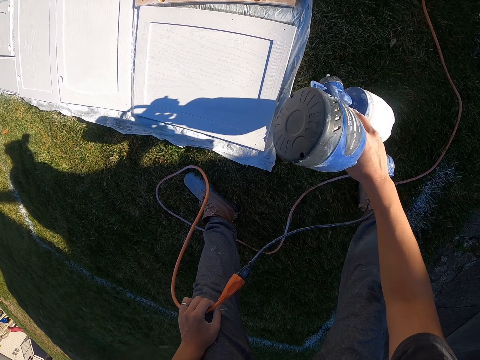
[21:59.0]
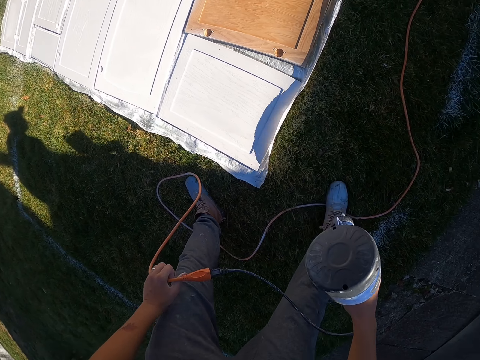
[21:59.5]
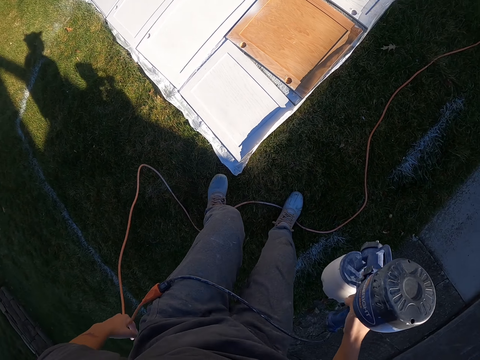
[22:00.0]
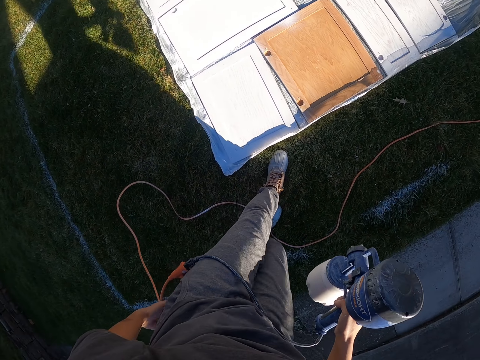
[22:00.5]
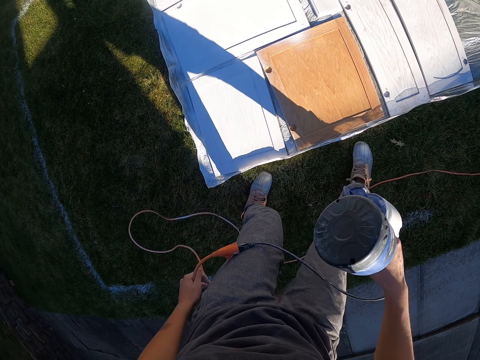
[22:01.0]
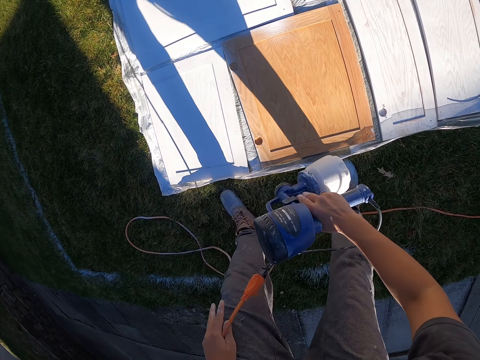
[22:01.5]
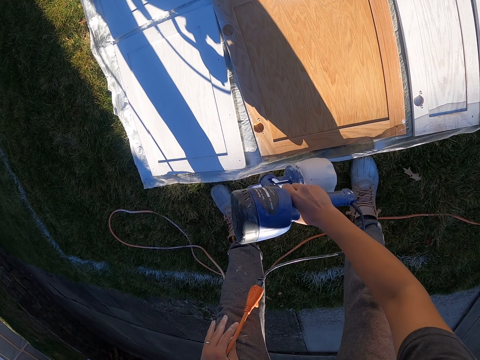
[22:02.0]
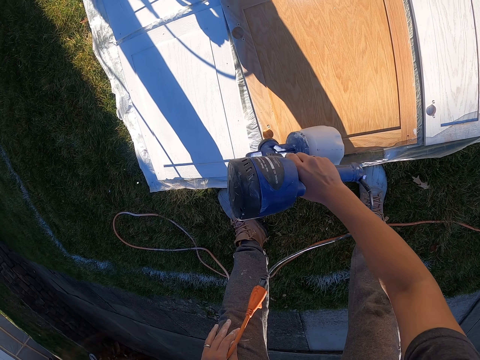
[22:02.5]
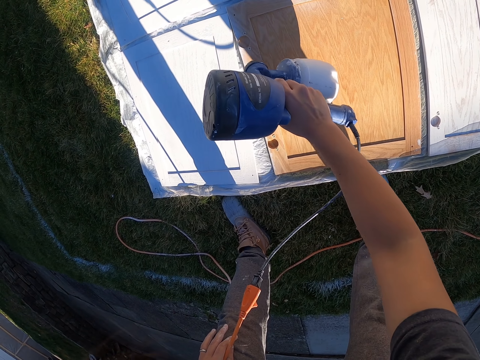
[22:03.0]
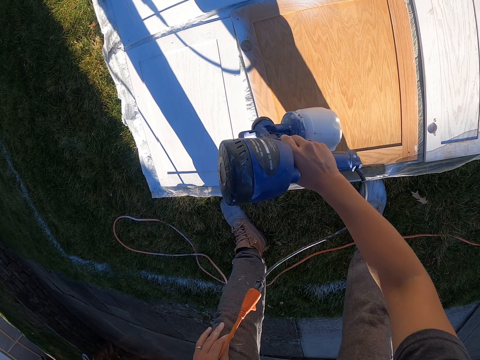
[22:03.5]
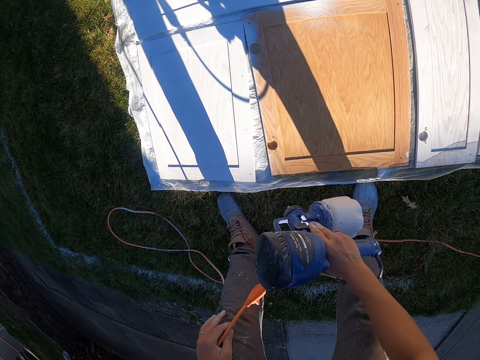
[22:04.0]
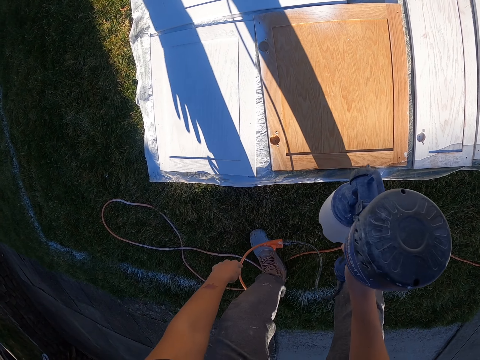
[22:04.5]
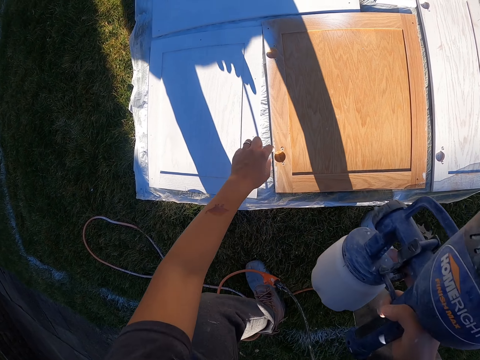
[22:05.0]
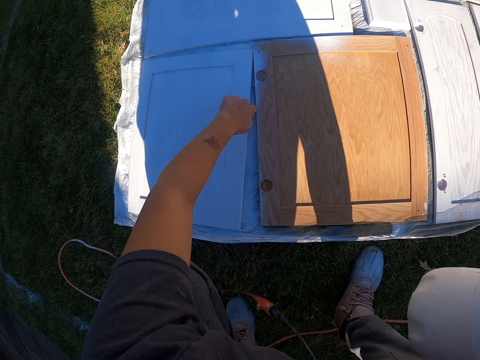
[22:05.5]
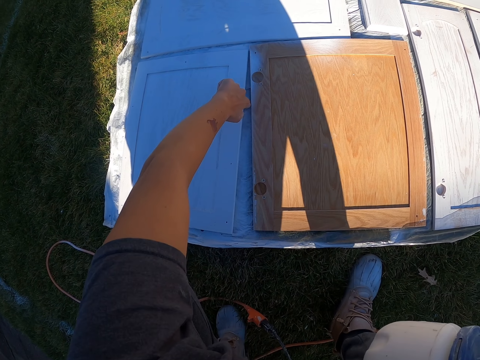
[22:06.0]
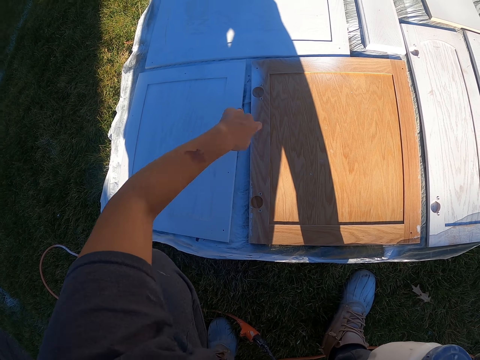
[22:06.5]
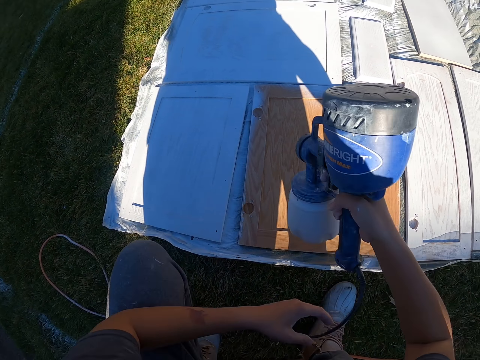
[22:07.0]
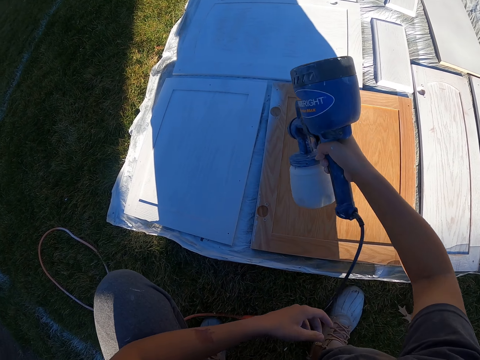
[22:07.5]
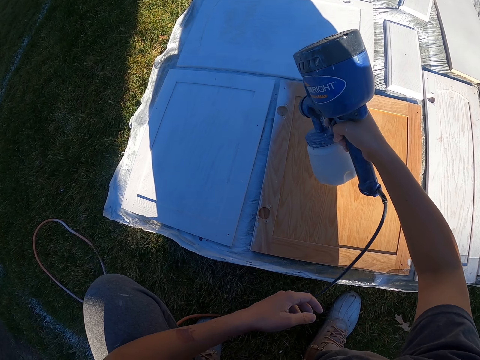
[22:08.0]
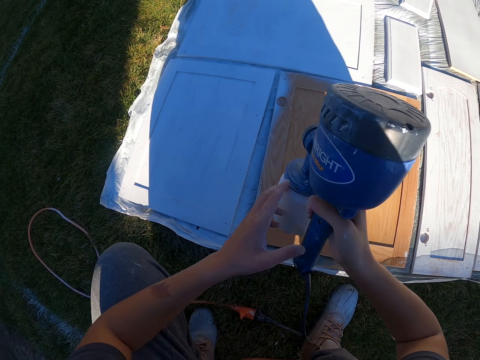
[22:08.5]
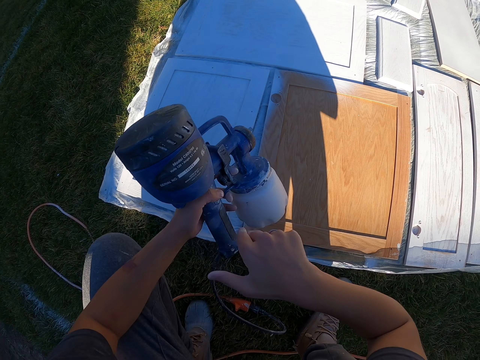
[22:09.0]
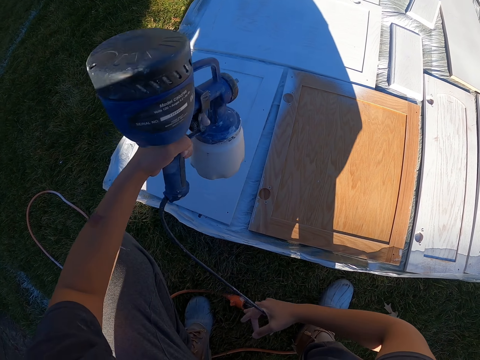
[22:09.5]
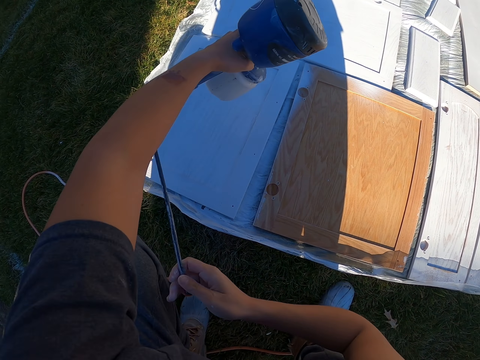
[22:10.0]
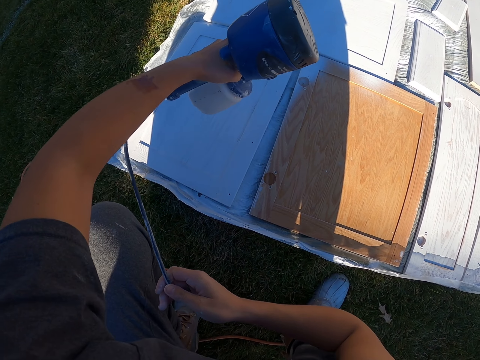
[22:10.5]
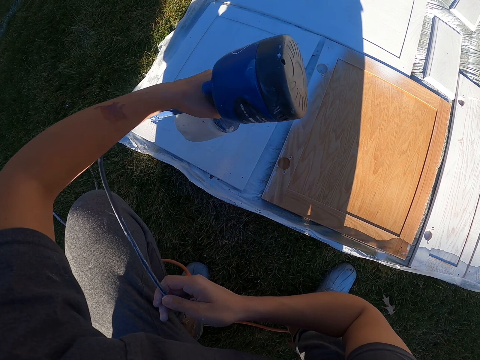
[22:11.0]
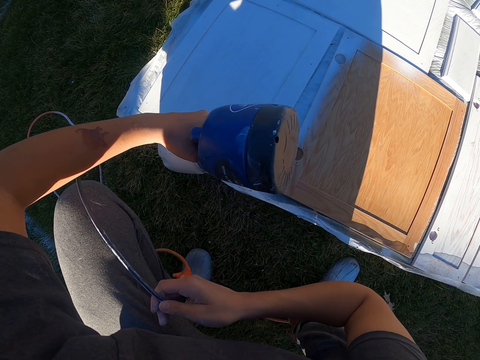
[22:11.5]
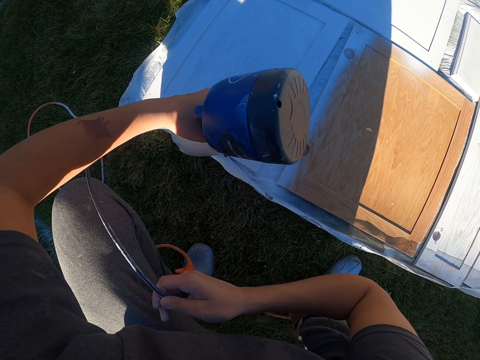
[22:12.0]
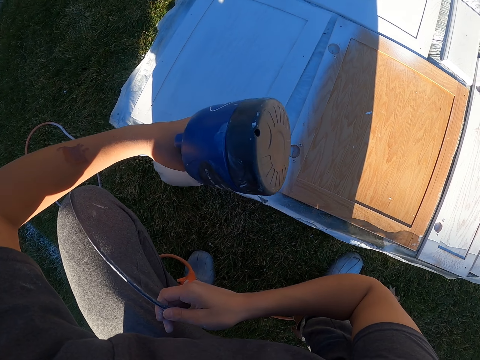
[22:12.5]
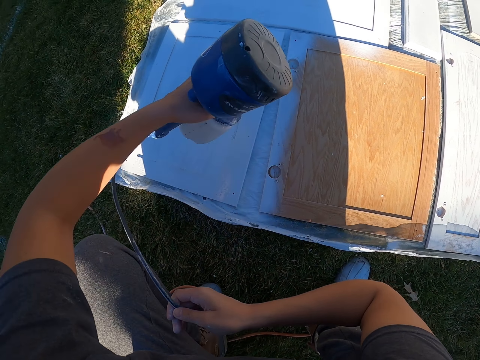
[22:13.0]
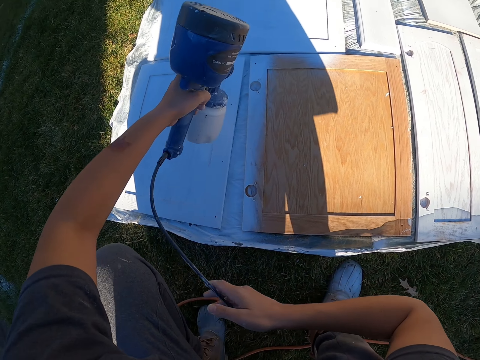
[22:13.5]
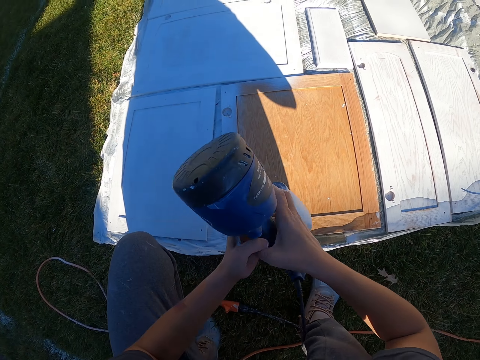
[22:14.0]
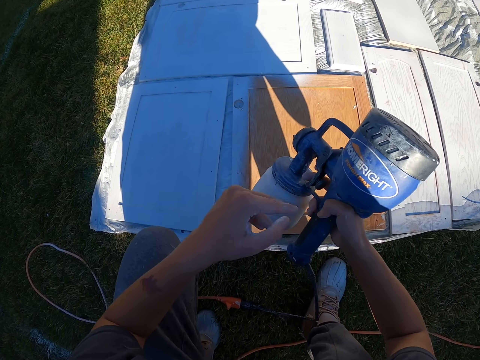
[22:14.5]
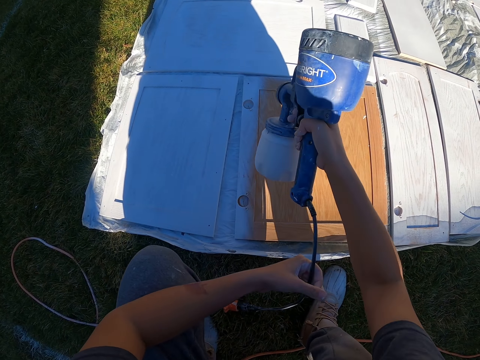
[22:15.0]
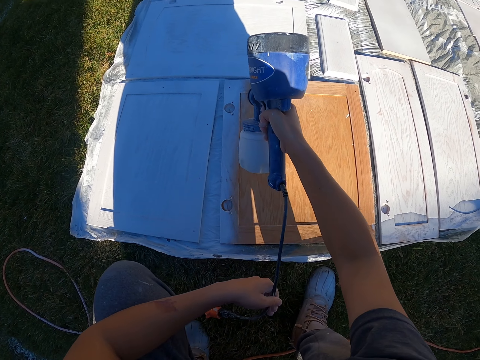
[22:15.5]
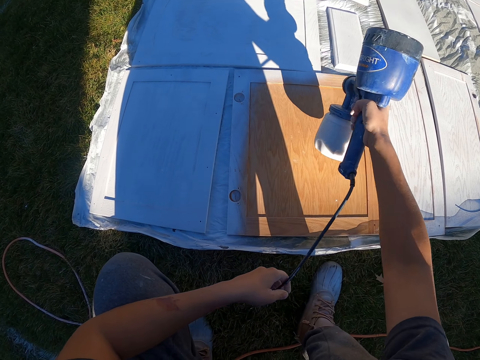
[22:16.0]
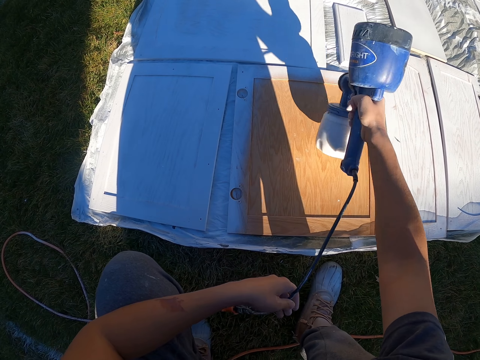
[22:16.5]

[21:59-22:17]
The camera wearer walks around in the compound. They spray paint on a cabinet door with the paint sprayer. They squat down and adjust the cabinet door. They spray paint on the cabinet door with the paint sprayer. They adjust the paint sprayer. They spray paint on the cabinet door with the paint sprayer. They adjust the paint sprayer. They spray paint on the cabinet door with the paint sprayer.

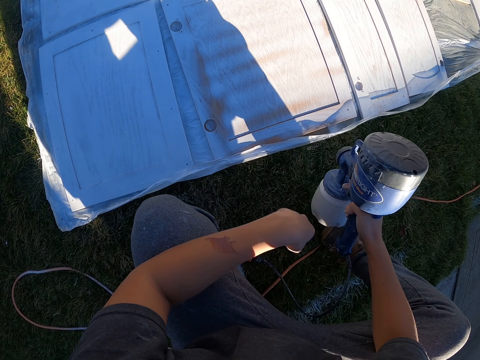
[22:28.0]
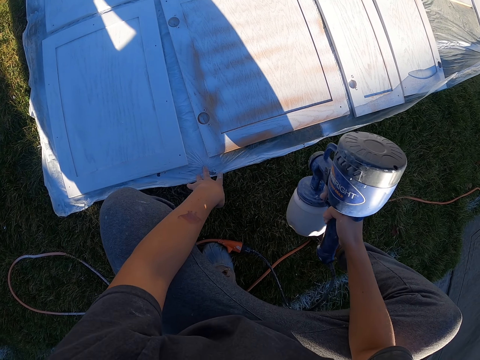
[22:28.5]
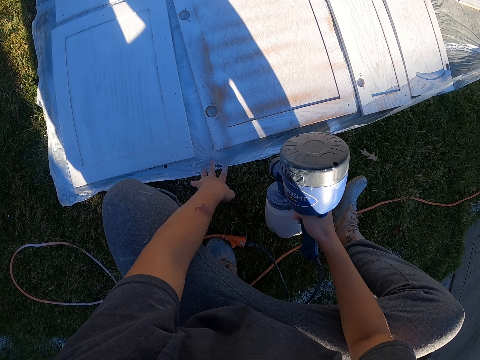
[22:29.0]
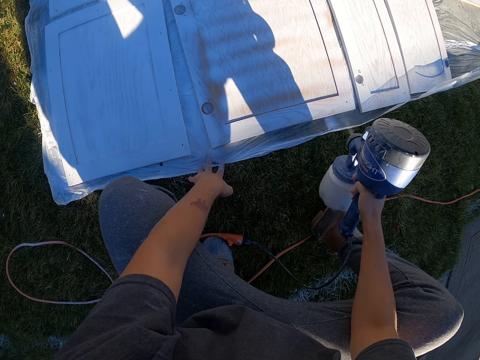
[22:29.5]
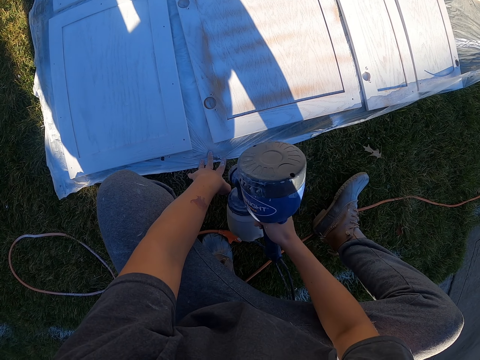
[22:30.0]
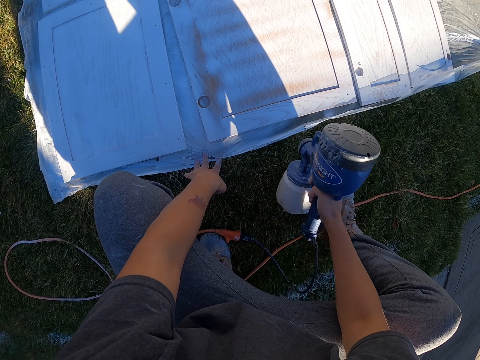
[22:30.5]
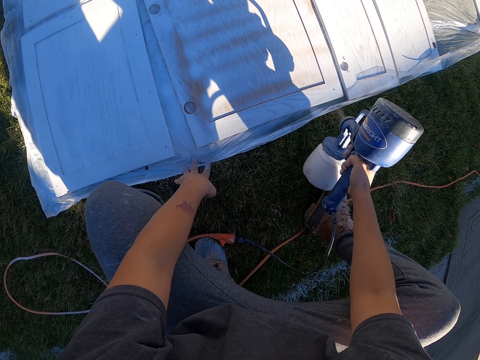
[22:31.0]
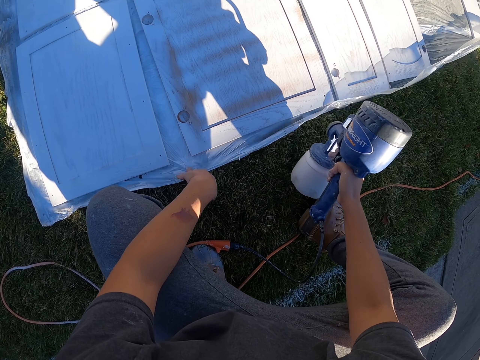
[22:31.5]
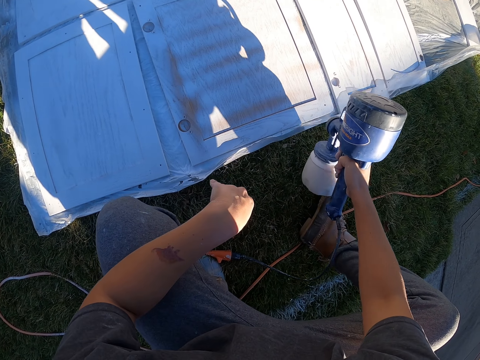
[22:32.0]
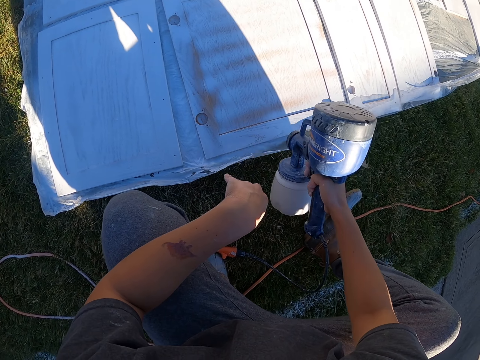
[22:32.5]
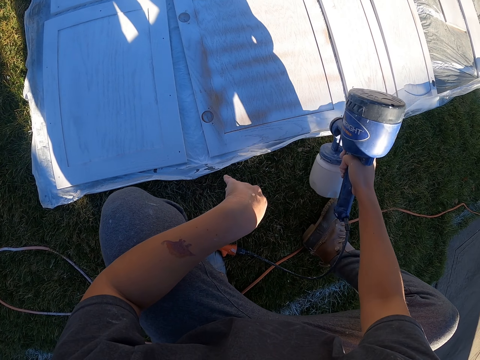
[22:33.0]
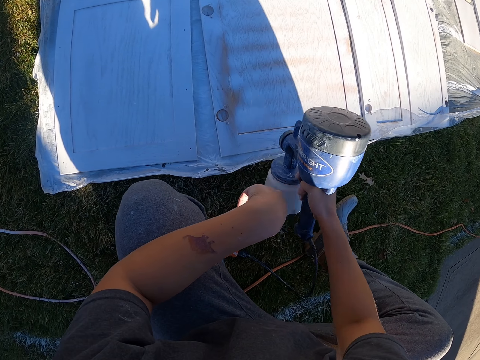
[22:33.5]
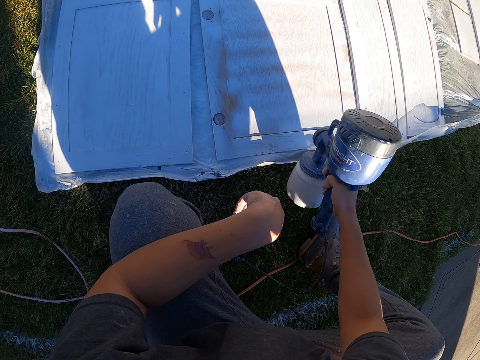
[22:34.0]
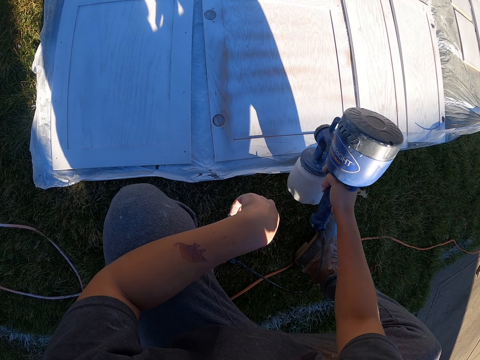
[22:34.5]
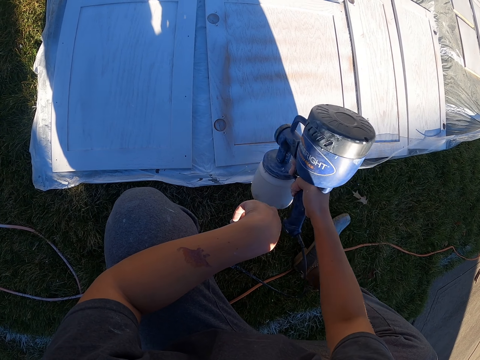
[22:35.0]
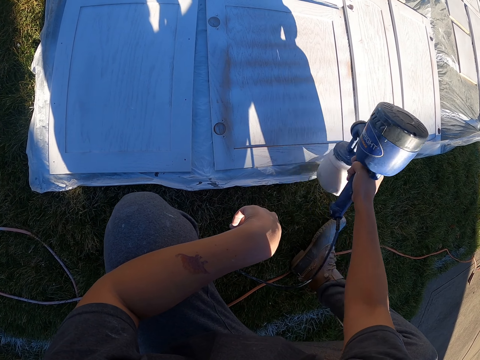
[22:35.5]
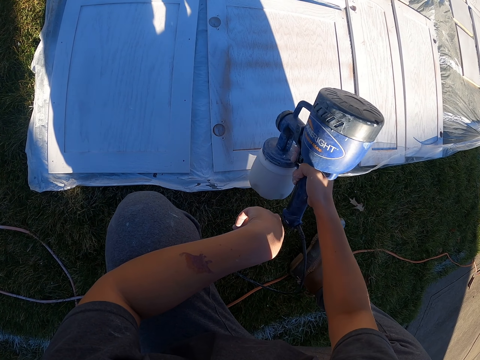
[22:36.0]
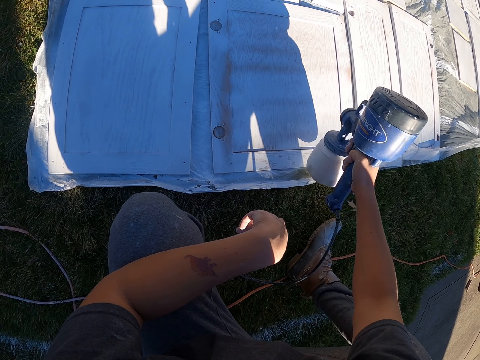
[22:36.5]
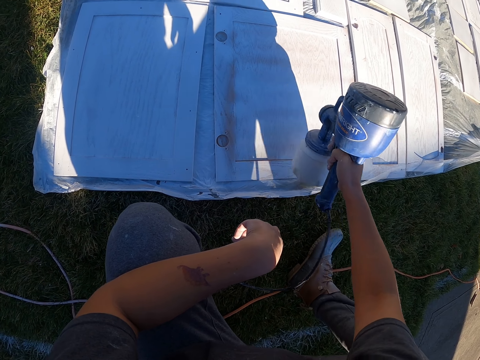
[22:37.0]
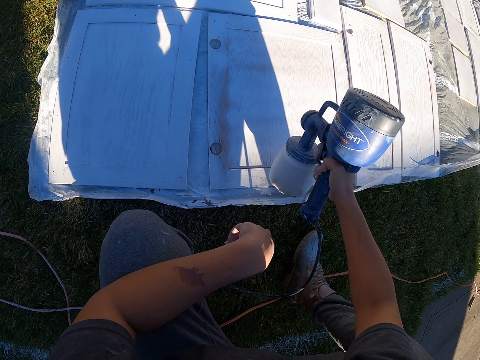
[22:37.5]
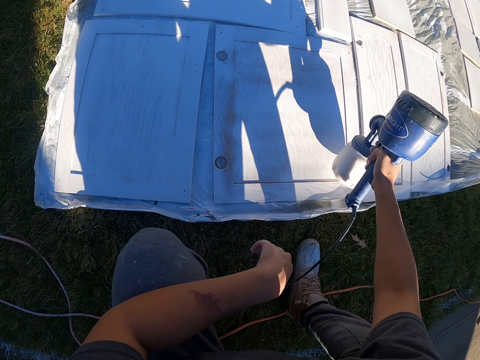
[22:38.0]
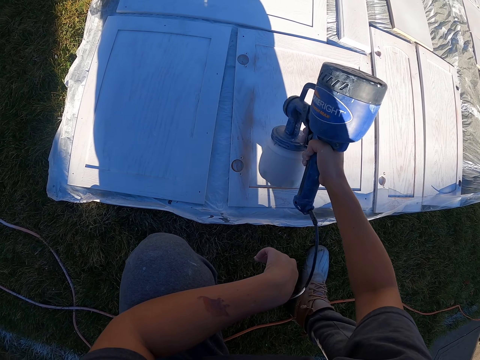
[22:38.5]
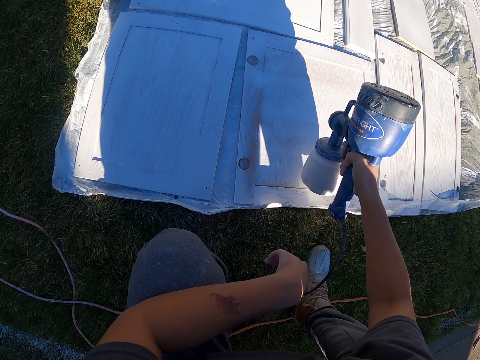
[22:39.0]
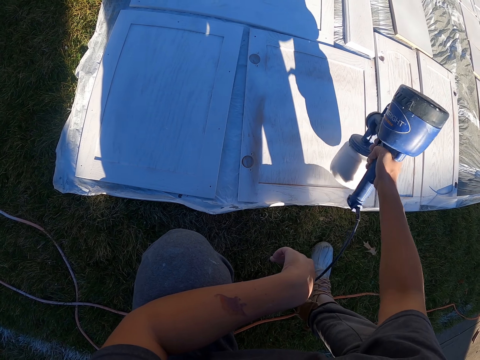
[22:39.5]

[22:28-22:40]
The camera wearer adjusts a polythene paper. They spray paint on a cabinet door with the paint sprayer.
